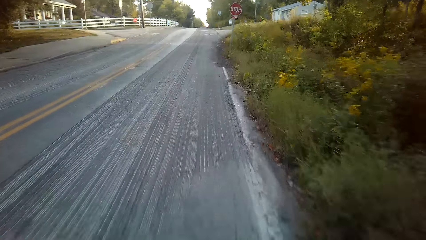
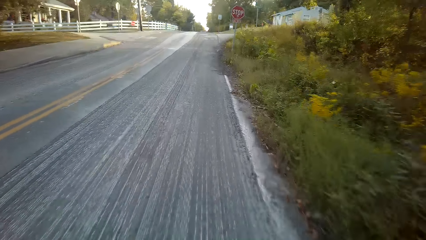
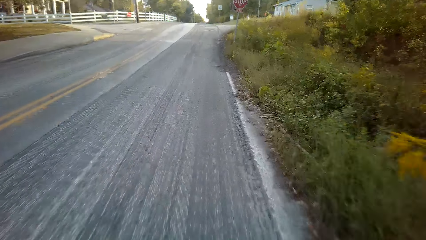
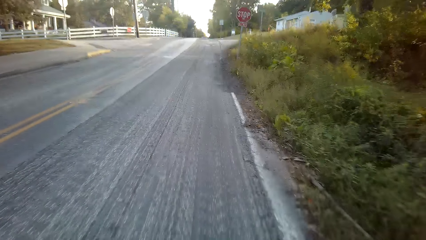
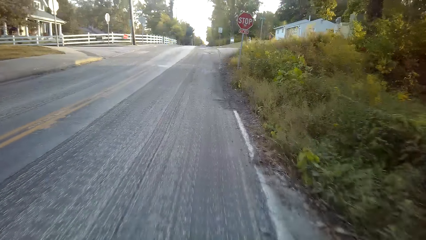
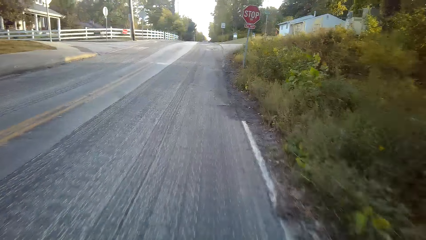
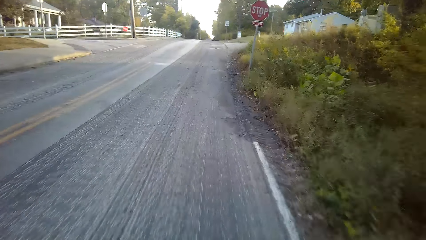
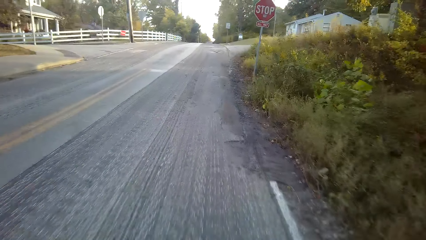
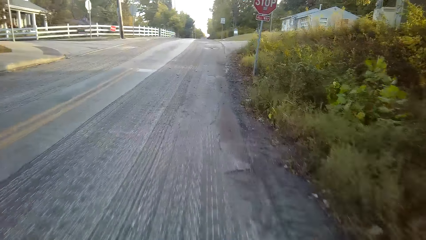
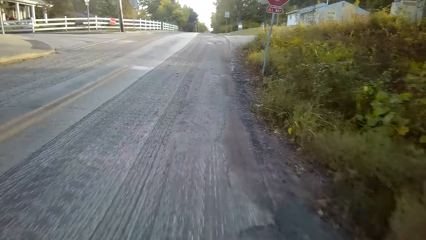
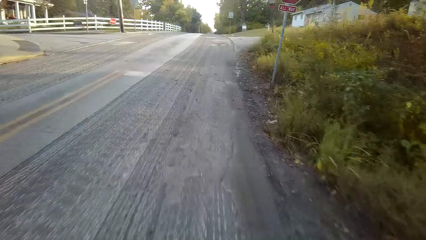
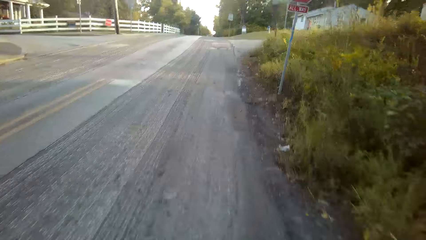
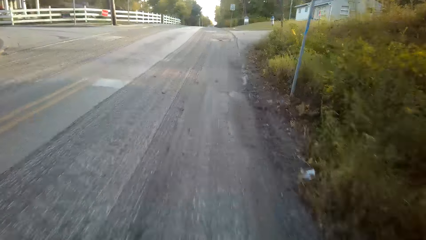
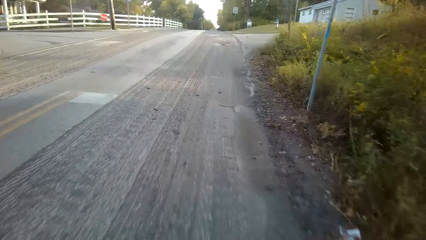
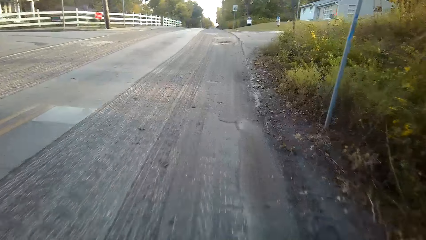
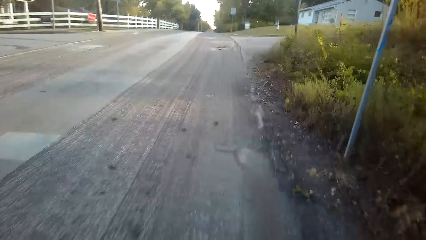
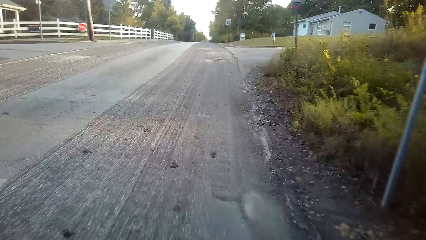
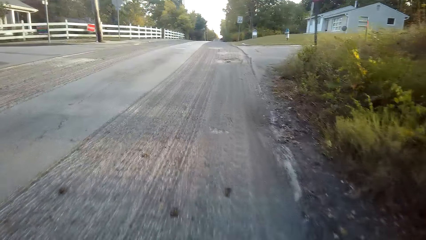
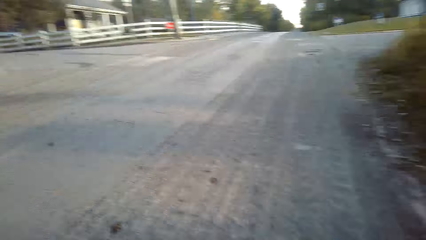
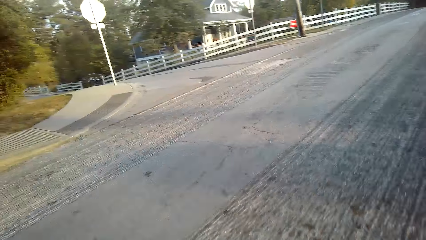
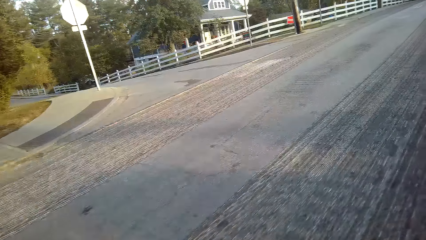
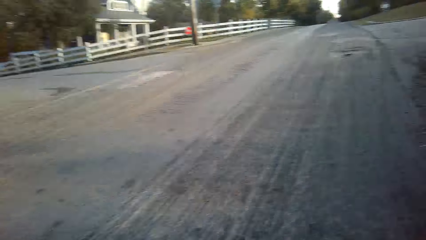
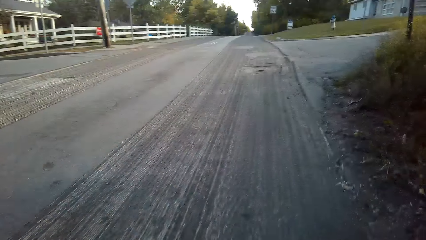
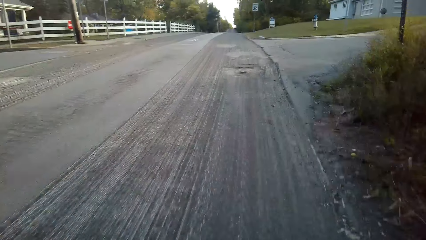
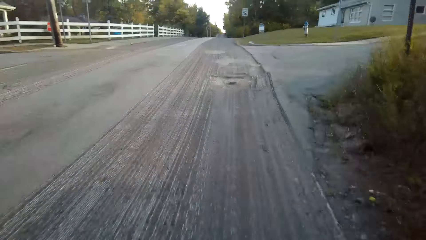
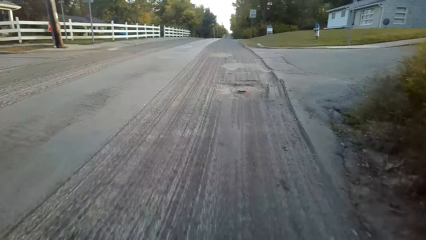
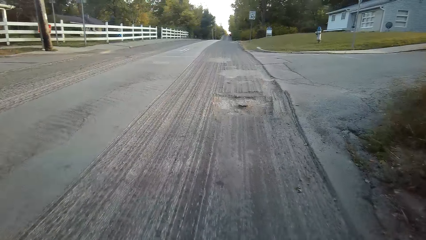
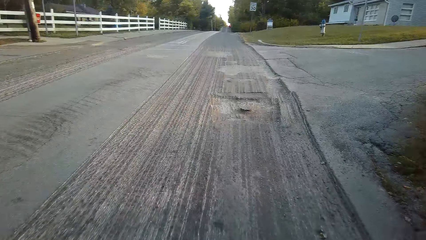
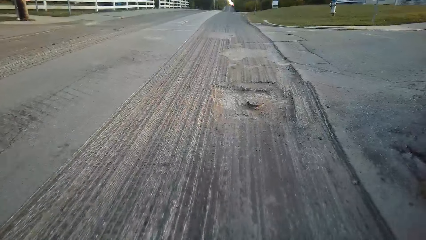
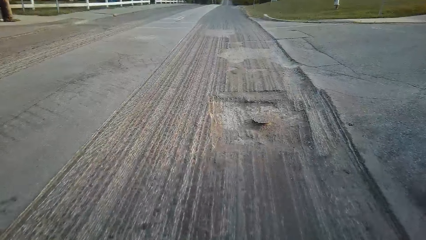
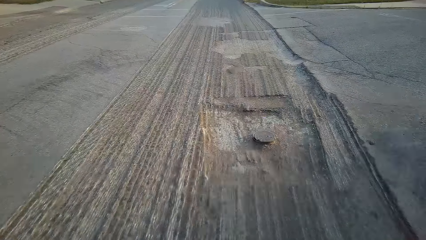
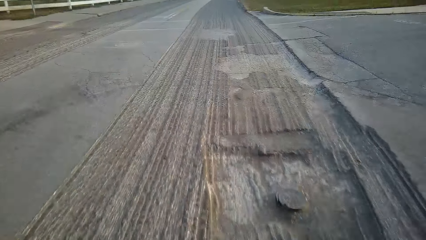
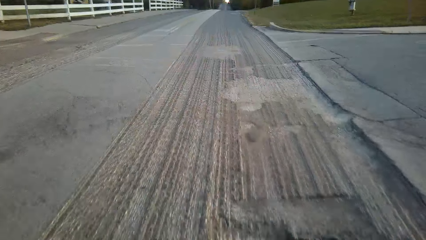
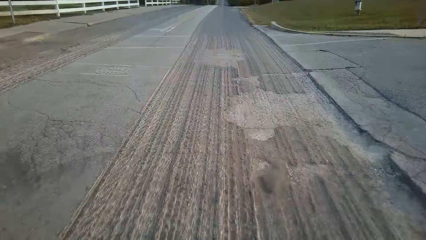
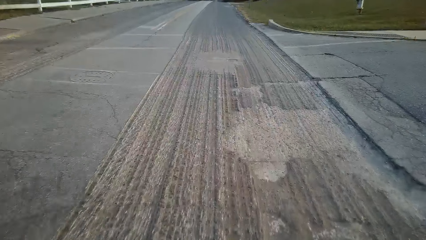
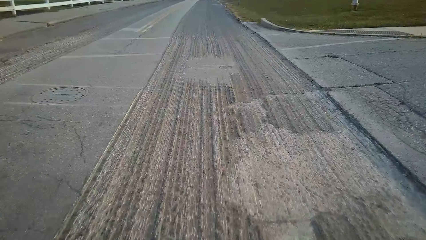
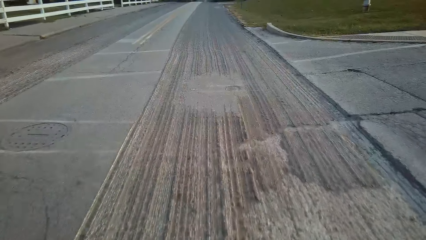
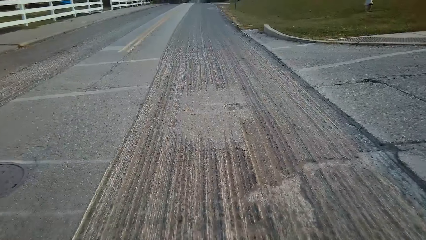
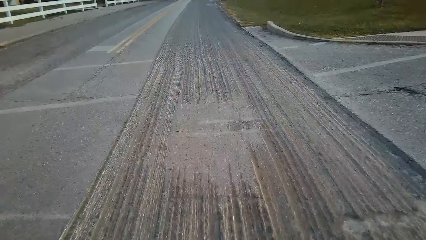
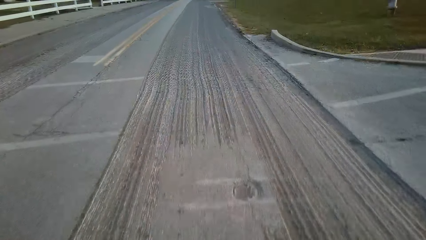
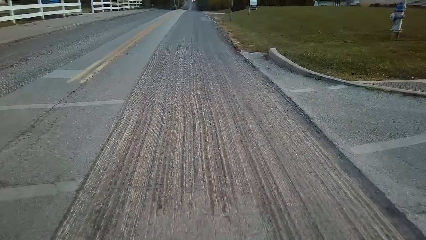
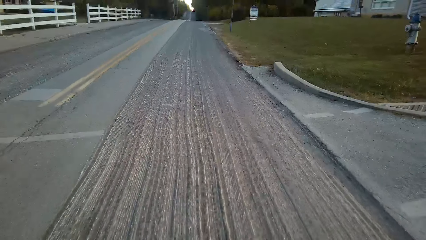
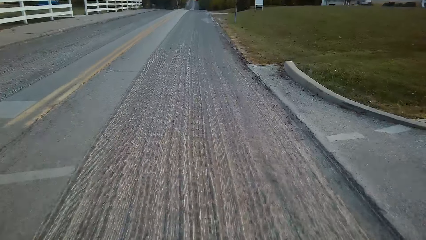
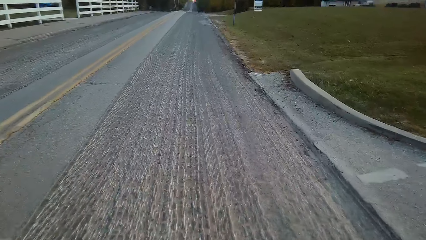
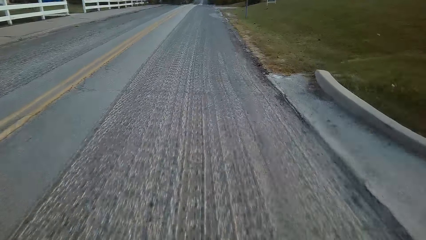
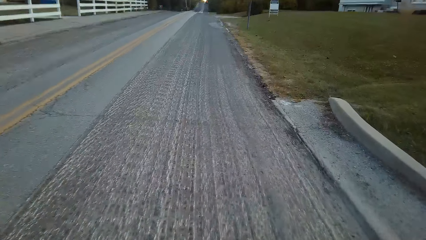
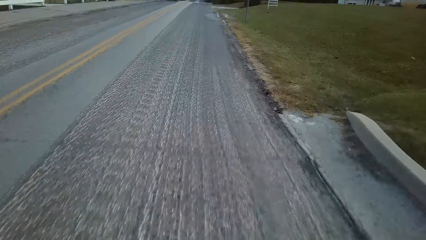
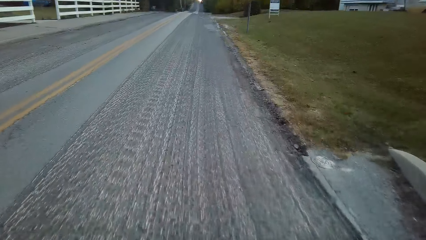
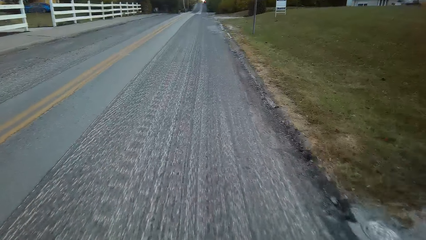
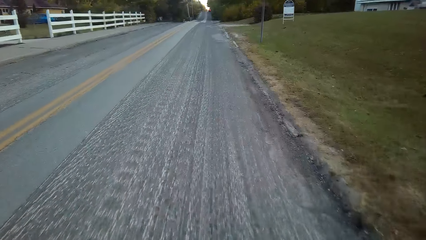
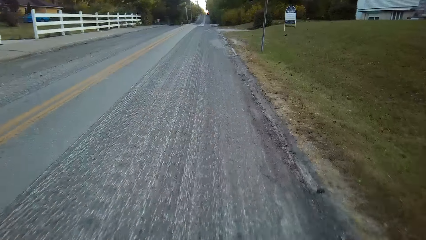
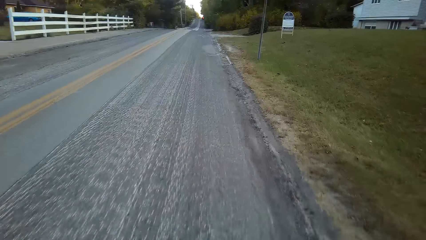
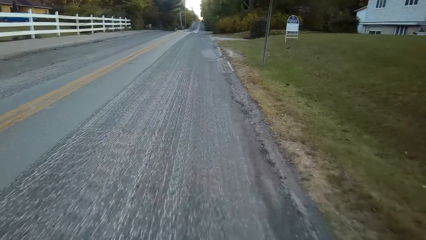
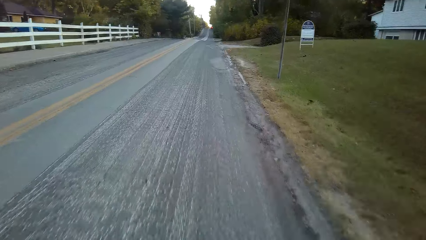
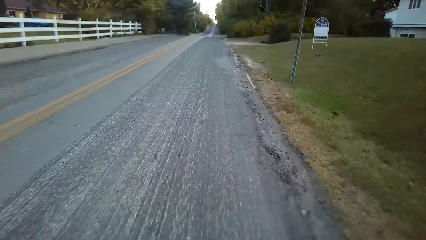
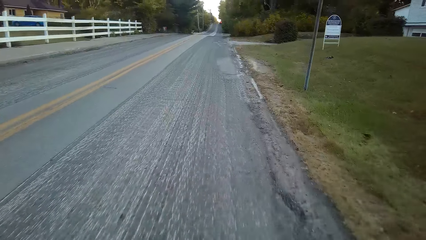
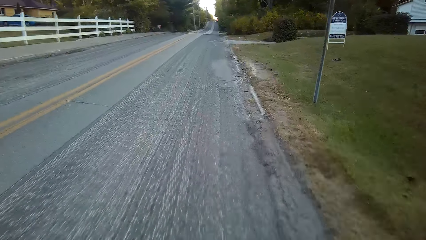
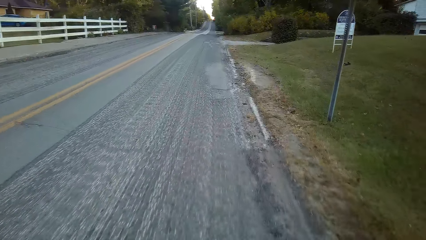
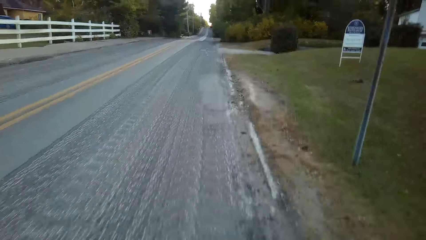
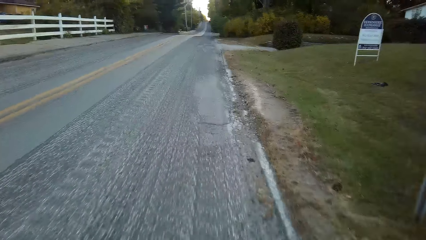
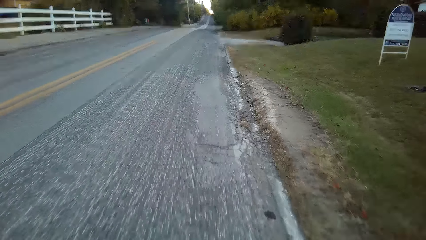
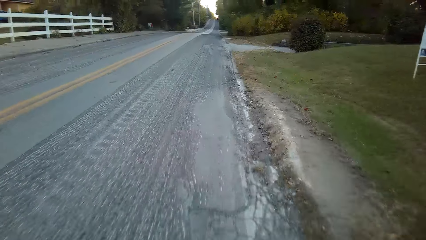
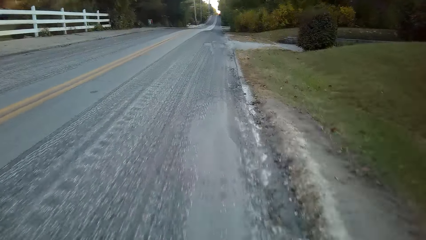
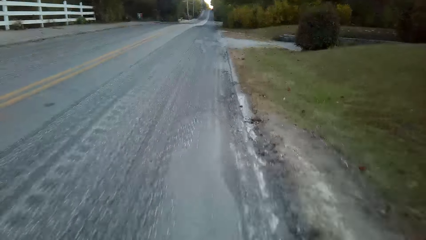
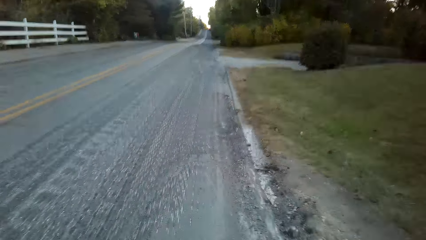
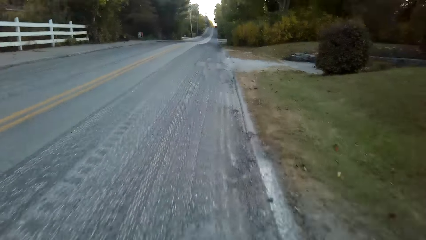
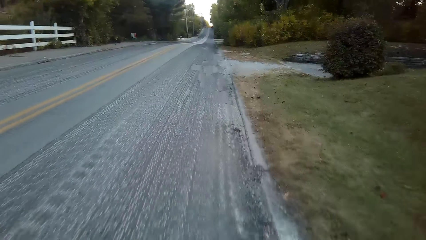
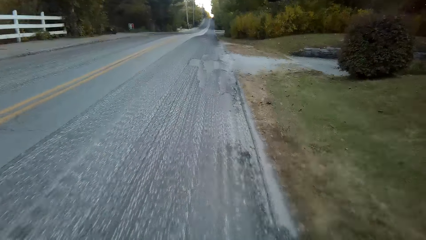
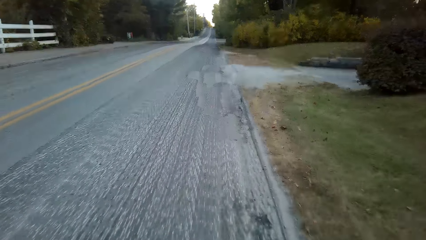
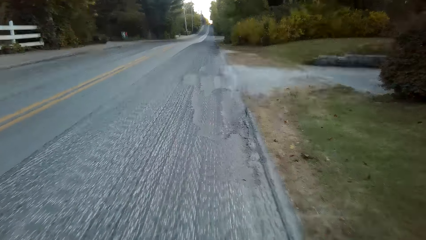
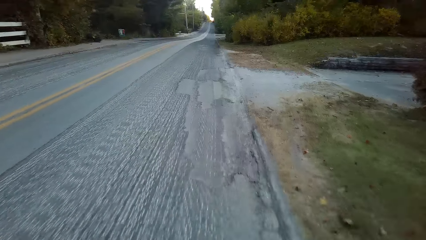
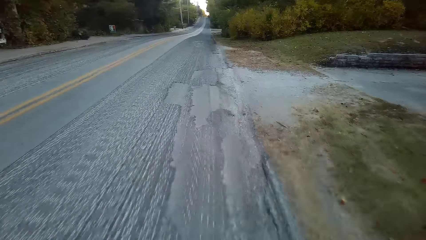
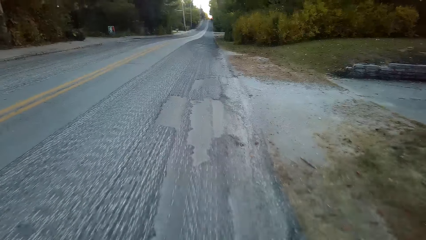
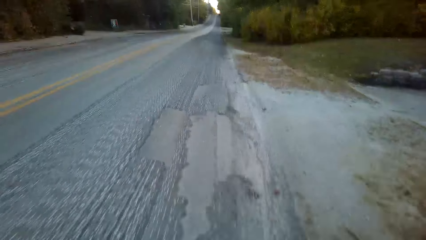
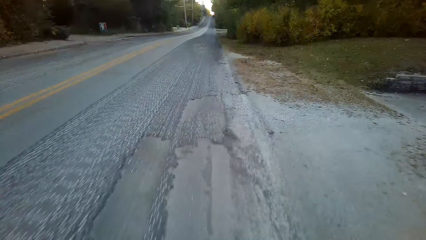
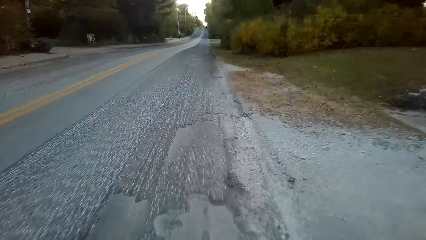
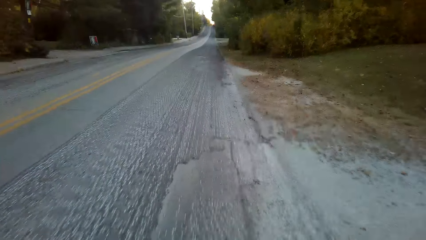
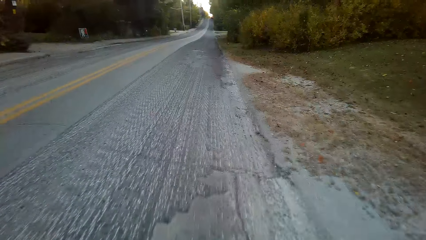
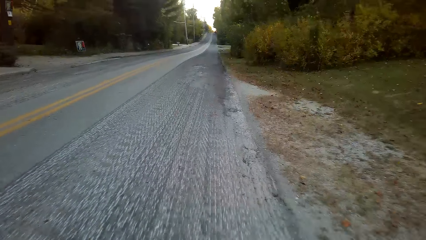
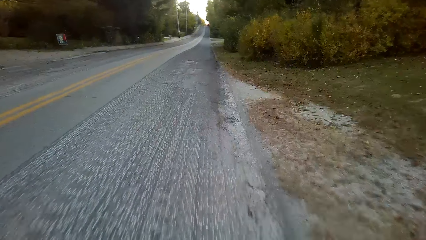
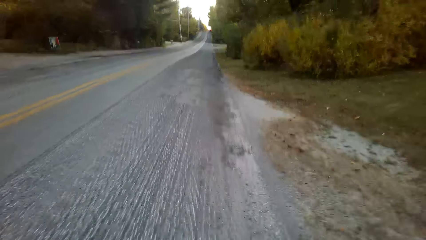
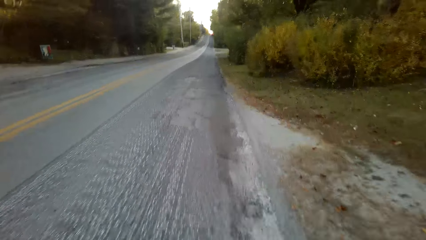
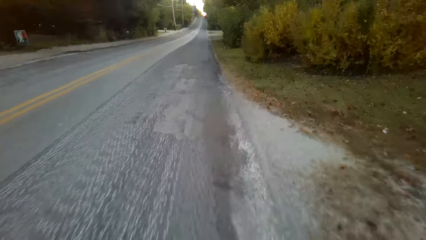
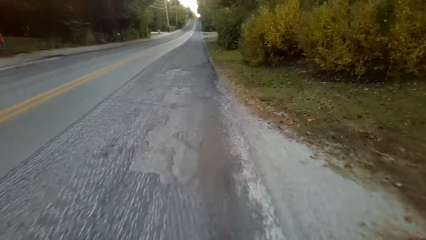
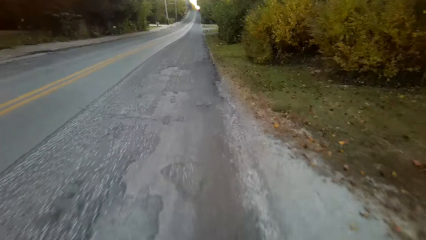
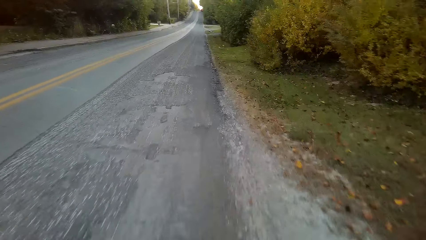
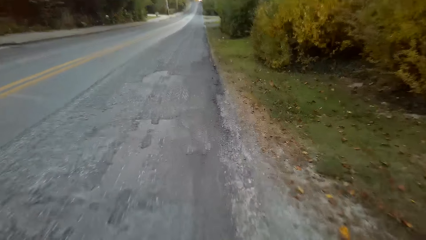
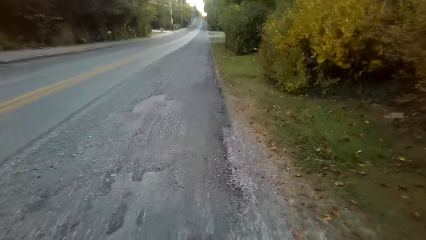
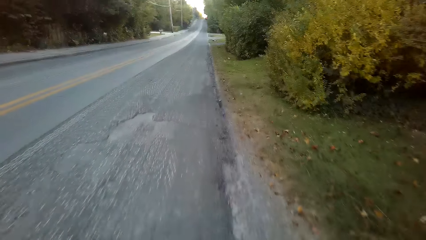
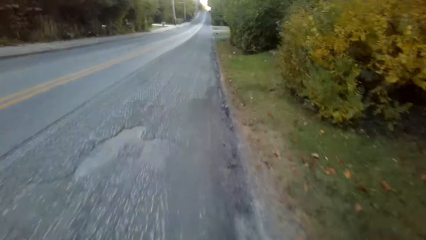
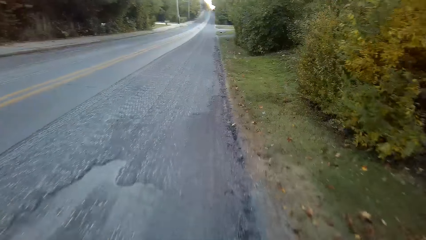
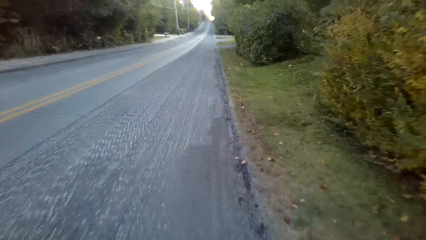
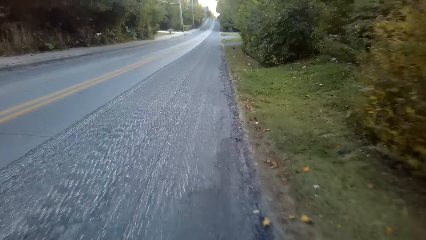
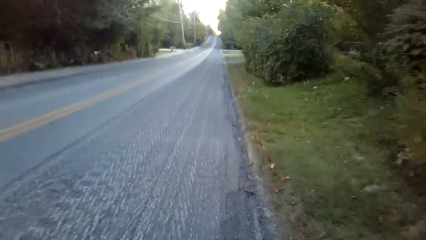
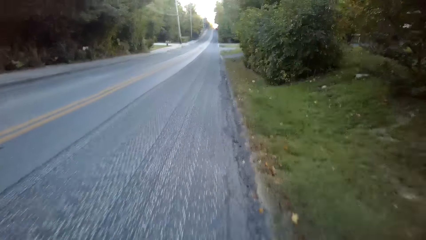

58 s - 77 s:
The camera wearer looks at the road sign. They look left. They cycle a bicycle on the road.
